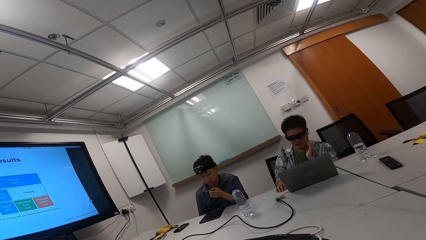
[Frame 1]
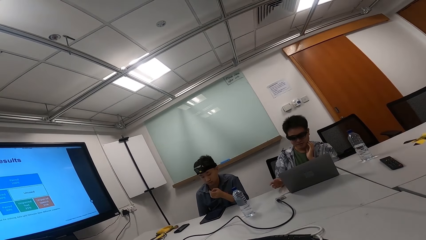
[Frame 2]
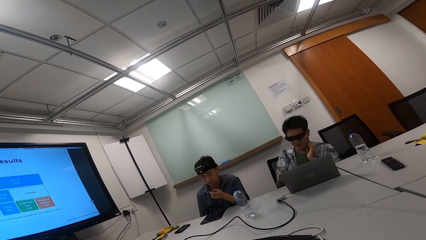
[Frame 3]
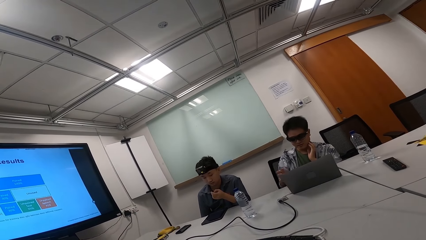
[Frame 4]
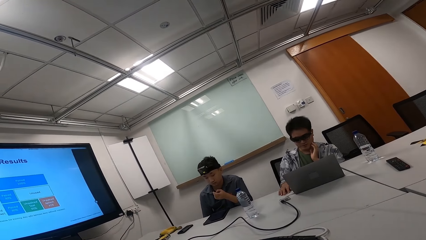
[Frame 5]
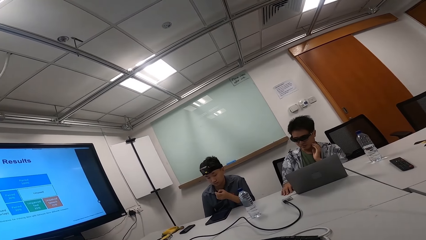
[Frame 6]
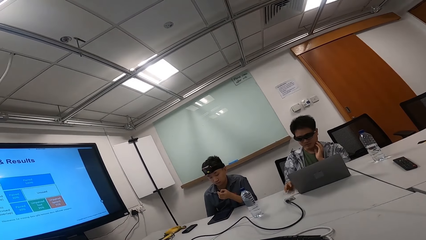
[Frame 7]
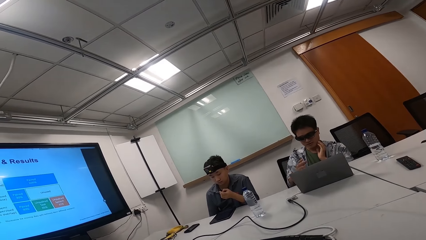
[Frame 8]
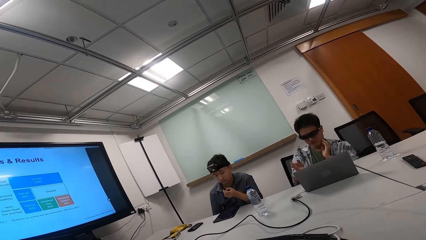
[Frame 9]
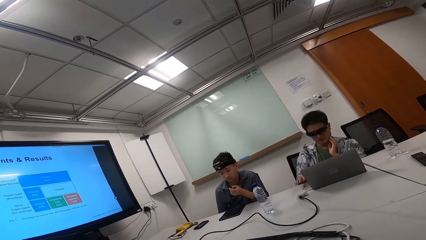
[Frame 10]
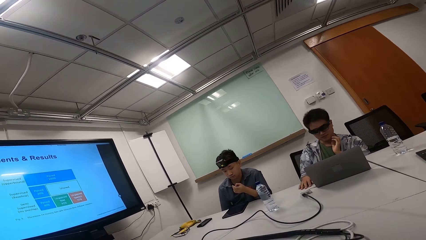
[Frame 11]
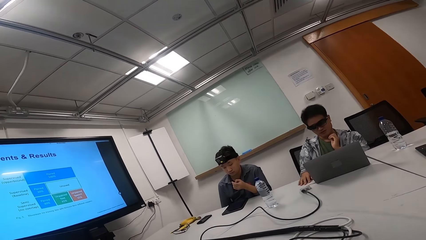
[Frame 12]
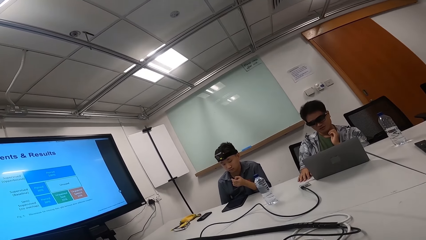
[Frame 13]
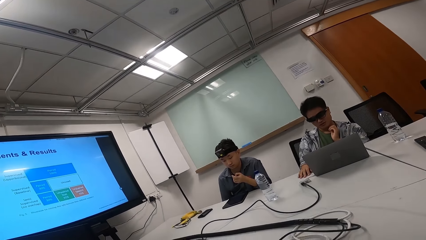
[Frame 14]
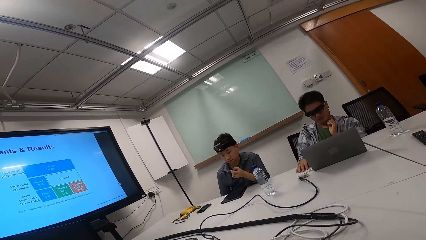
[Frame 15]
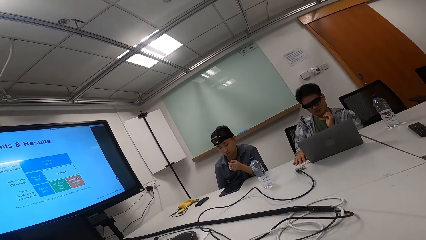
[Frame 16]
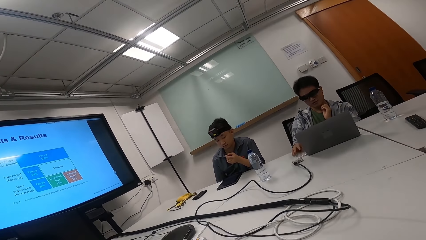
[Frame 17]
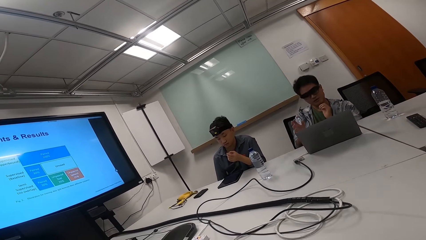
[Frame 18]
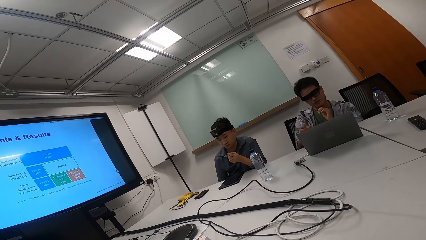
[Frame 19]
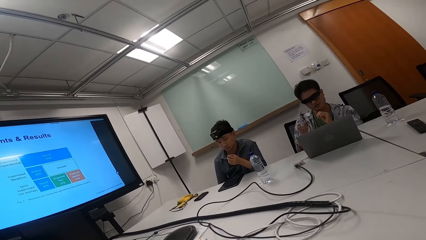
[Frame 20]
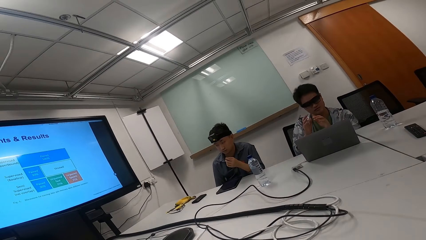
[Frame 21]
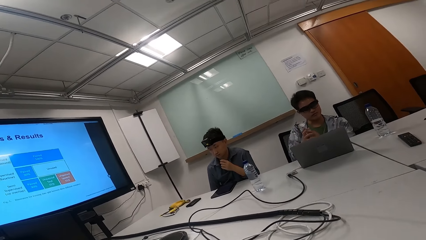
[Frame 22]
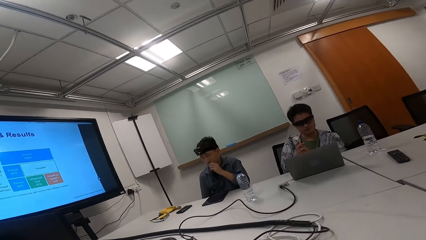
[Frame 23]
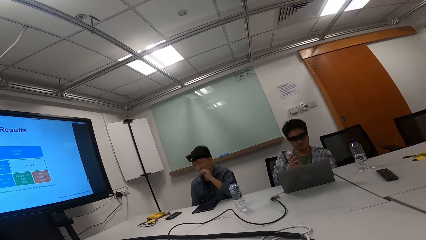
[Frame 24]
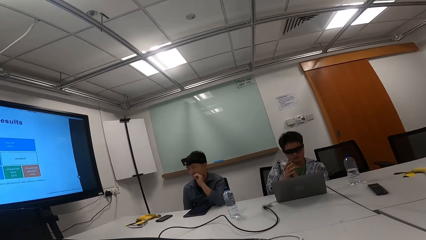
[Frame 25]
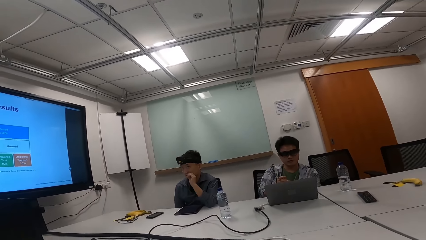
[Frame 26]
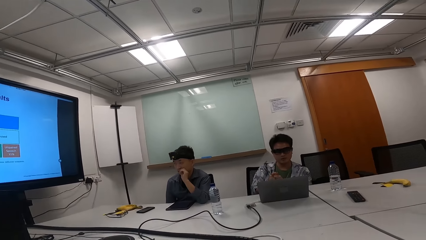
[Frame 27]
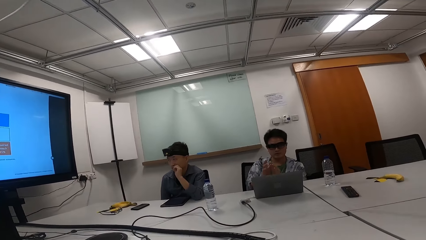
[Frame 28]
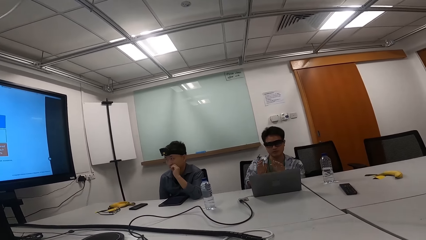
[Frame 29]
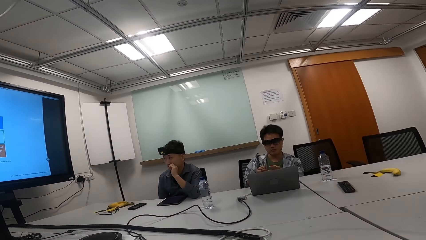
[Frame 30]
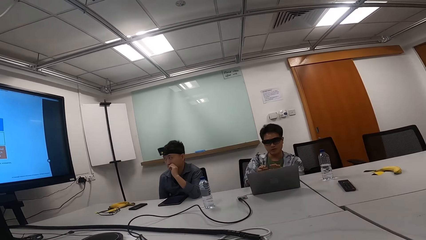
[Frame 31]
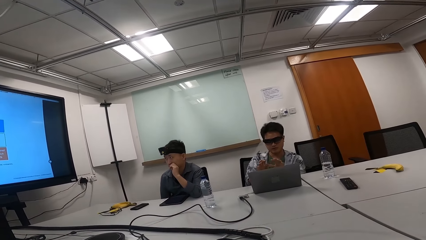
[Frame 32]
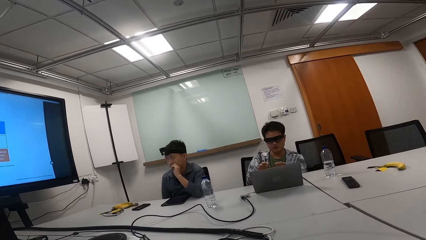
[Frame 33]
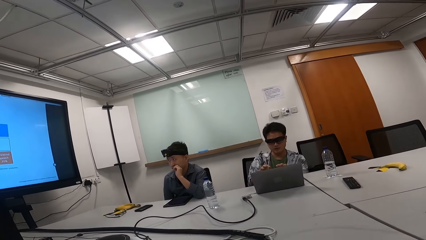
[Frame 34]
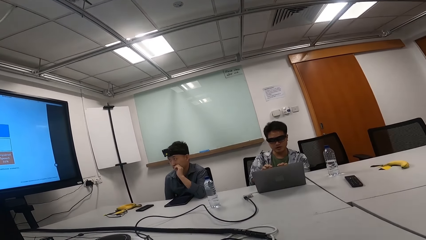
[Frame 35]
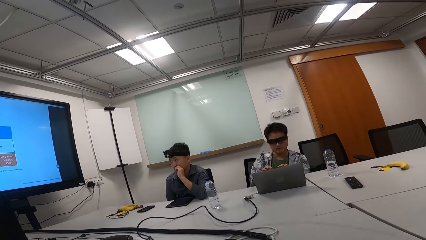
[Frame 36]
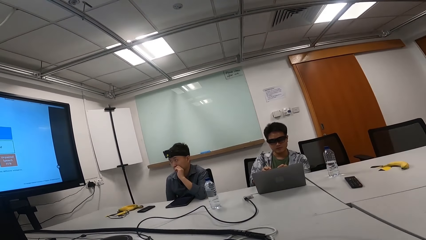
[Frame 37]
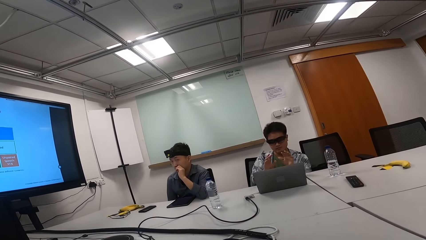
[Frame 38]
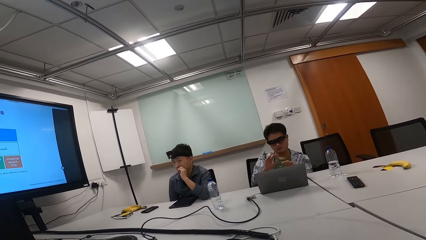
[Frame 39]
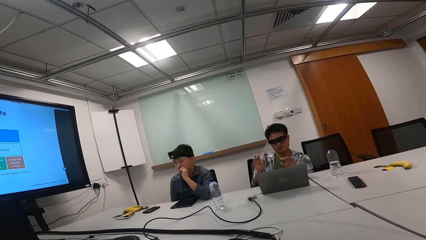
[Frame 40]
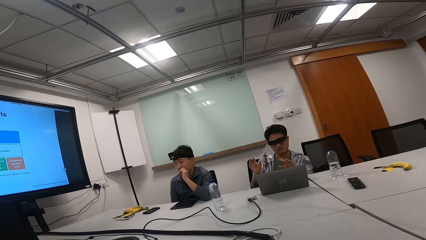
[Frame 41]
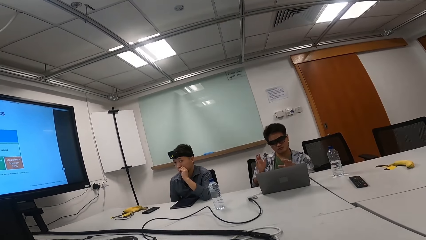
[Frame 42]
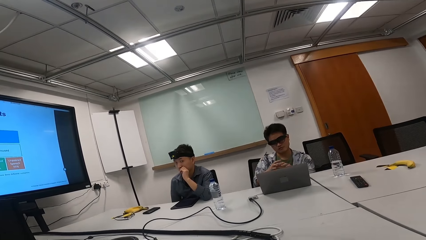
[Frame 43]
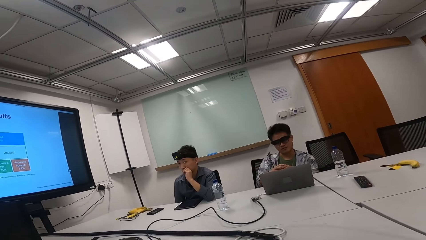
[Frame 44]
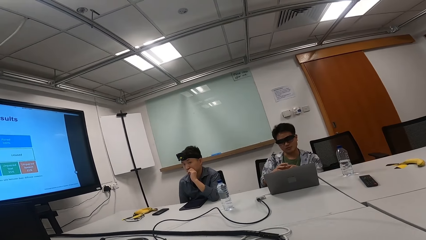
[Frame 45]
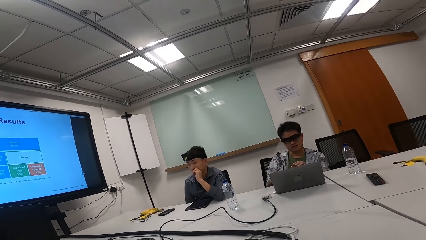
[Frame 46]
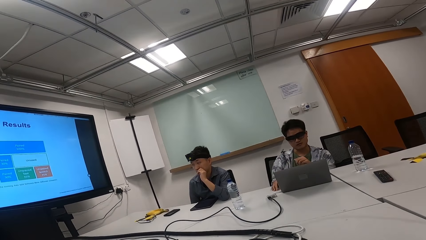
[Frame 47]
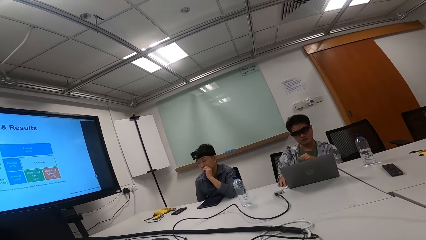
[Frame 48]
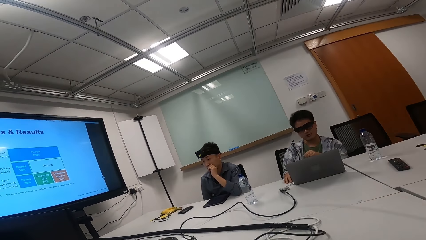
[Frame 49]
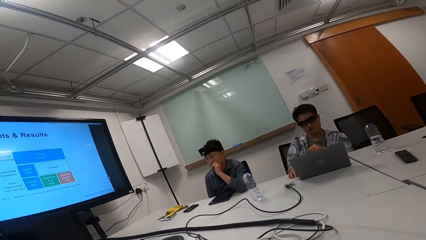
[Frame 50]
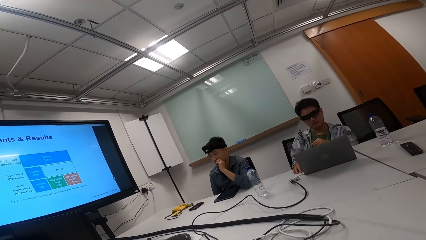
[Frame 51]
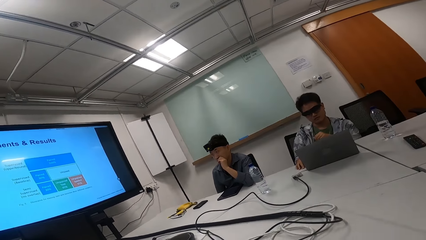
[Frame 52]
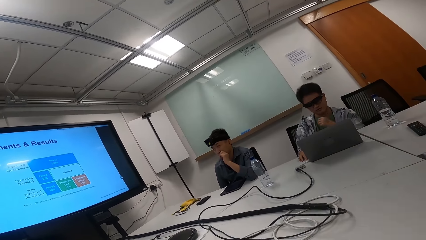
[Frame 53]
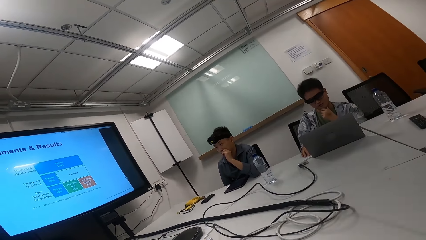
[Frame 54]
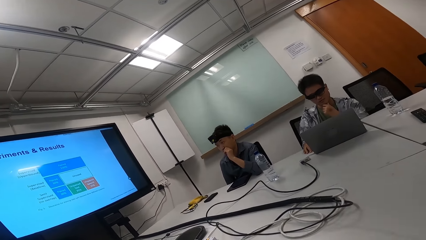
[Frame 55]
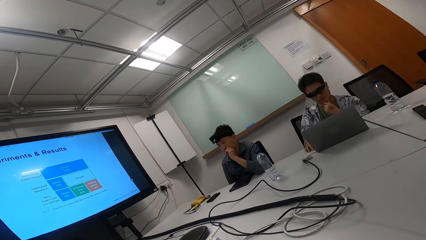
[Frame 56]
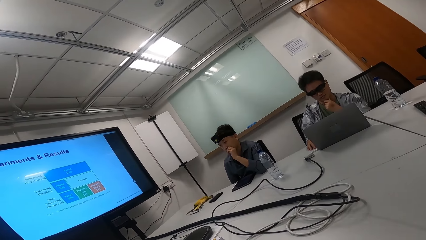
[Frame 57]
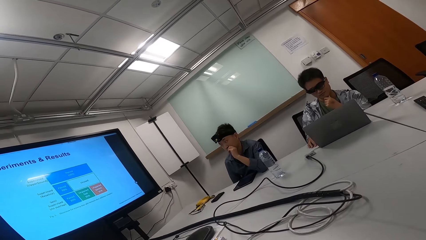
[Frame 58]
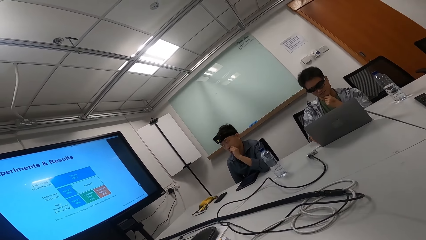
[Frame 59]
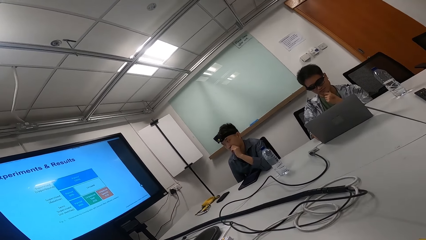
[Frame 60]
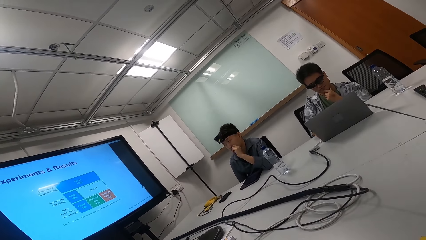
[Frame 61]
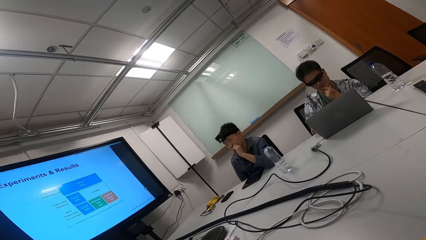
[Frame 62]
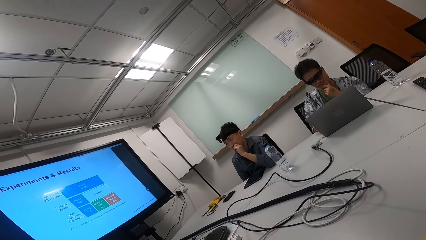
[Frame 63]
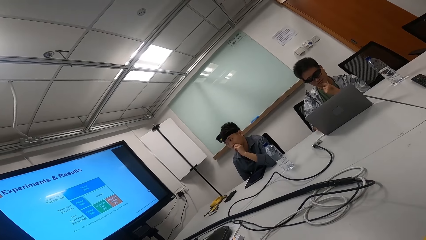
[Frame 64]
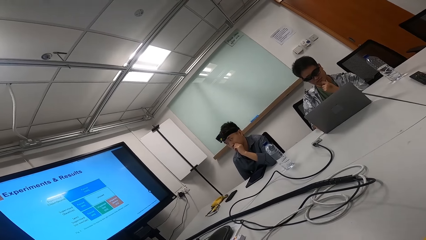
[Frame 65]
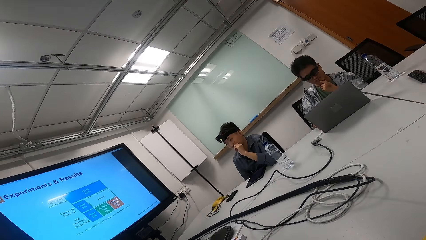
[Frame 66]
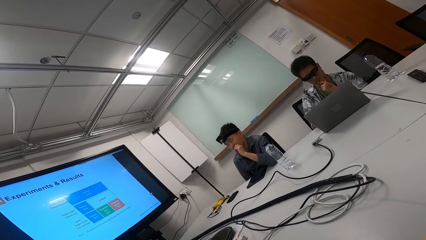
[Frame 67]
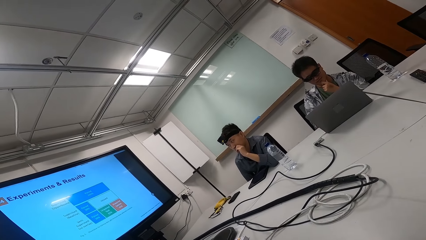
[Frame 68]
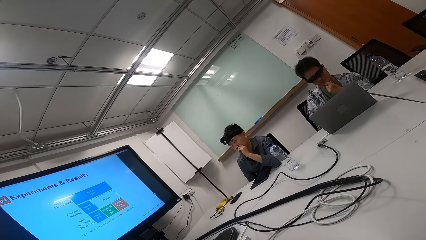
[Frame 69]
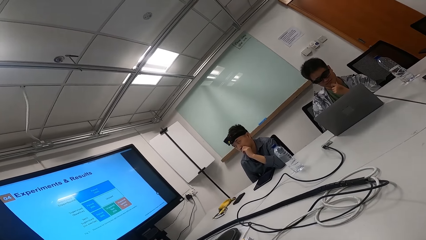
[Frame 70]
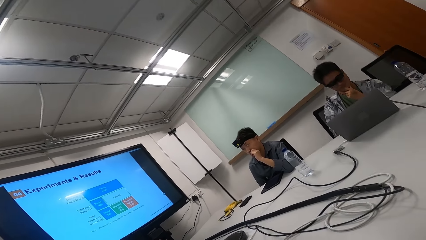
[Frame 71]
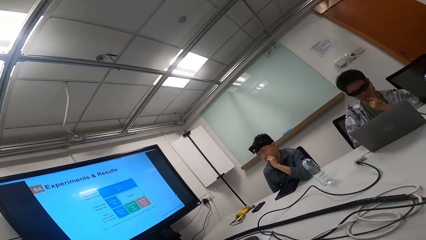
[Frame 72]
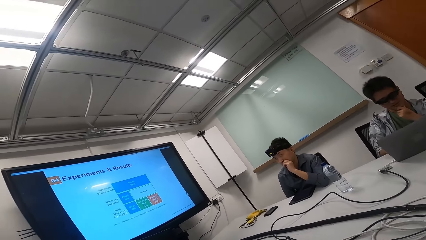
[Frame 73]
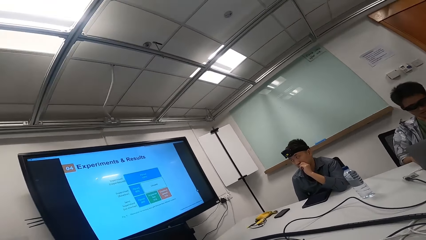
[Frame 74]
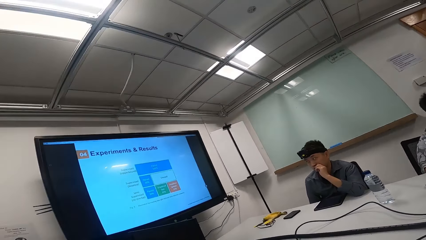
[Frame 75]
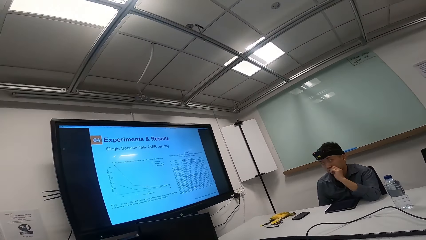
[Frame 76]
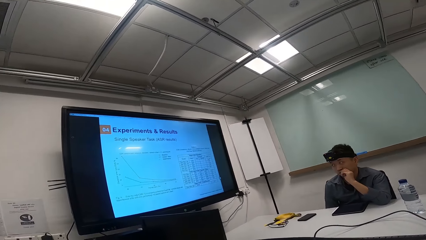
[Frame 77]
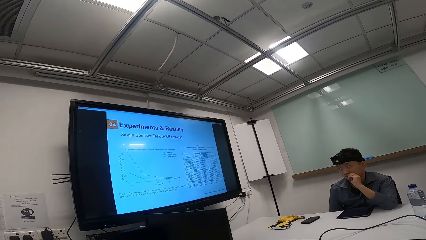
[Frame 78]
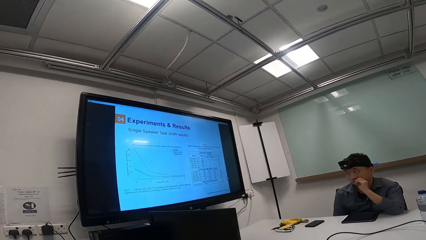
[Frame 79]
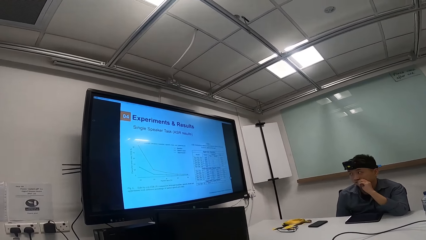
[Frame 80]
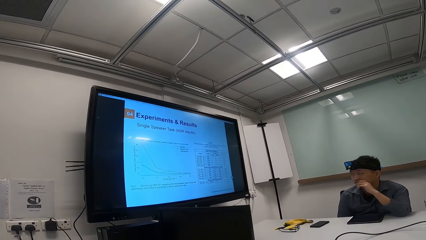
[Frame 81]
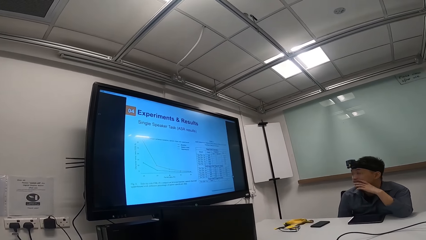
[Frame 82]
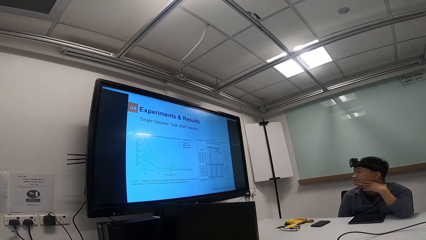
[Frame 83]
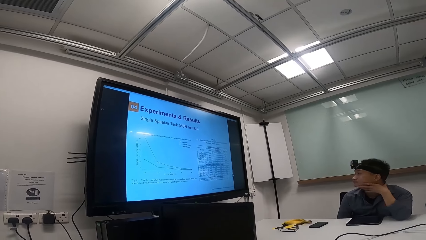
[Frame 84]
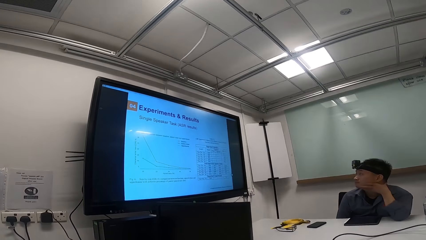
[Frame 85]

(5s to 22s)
A person looks at the finger. Another person lifts the hands. The first person bites the finger. The other person lifts the hands and touches the chin.
